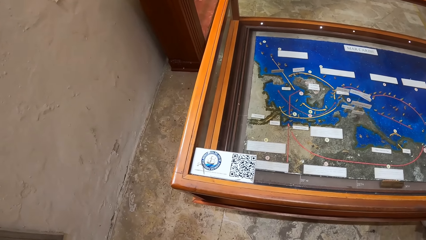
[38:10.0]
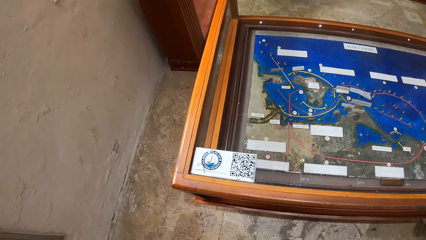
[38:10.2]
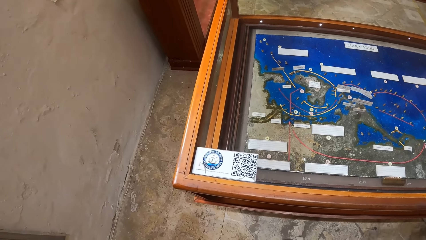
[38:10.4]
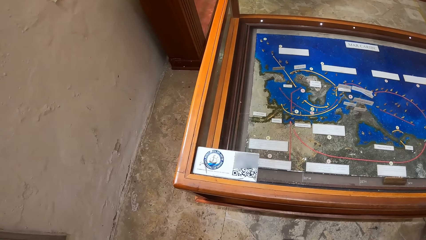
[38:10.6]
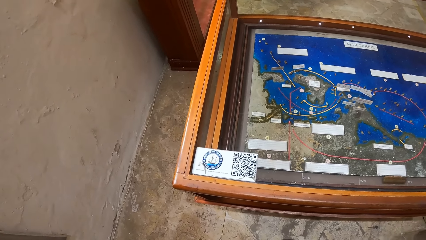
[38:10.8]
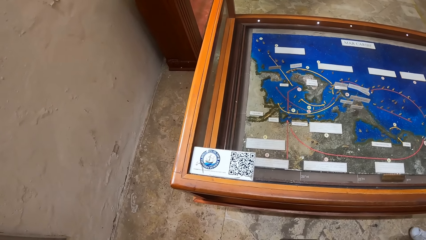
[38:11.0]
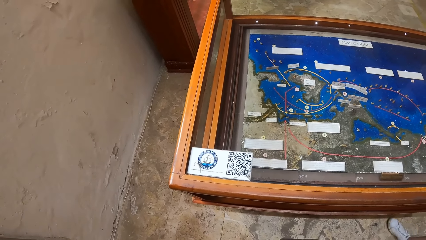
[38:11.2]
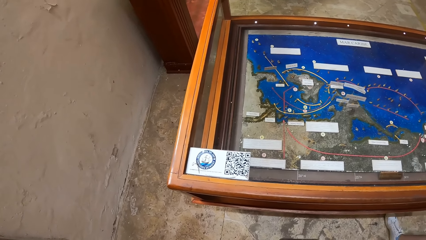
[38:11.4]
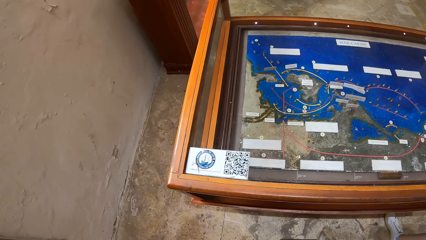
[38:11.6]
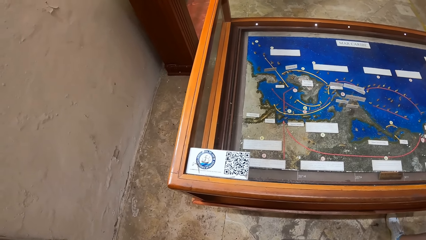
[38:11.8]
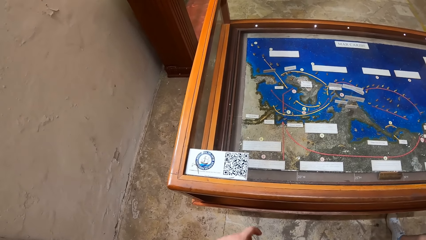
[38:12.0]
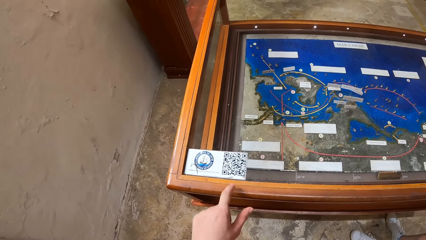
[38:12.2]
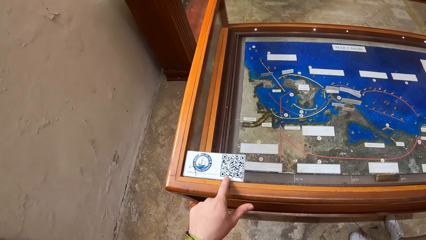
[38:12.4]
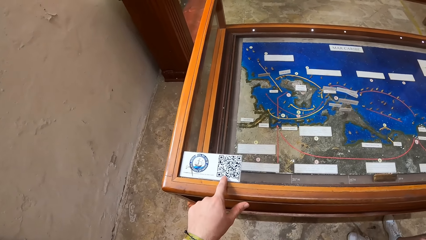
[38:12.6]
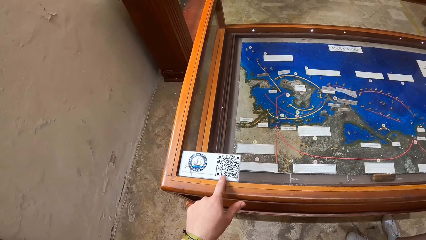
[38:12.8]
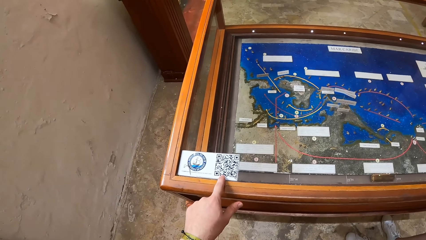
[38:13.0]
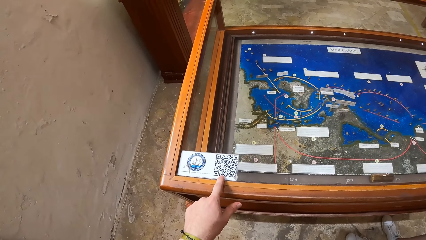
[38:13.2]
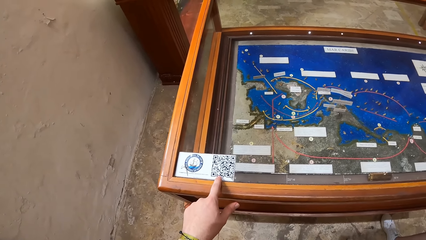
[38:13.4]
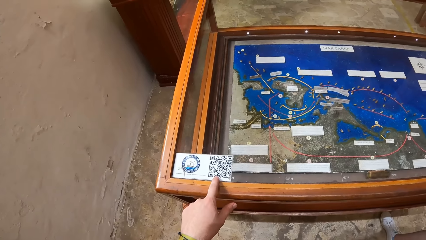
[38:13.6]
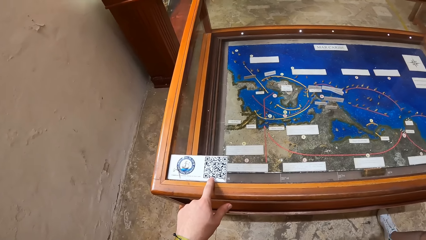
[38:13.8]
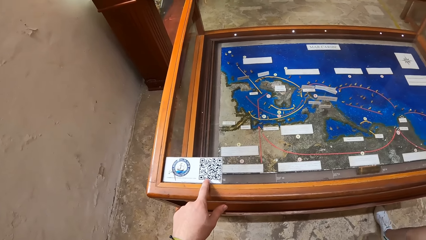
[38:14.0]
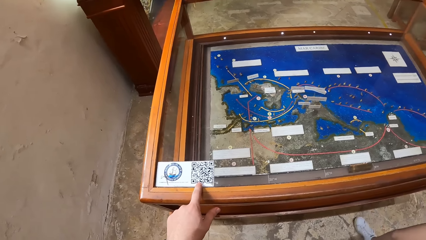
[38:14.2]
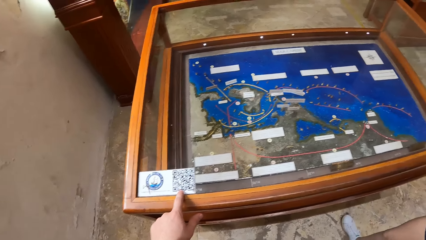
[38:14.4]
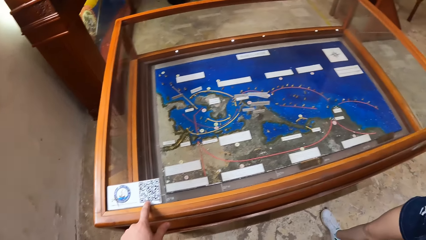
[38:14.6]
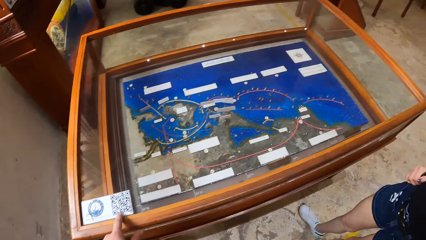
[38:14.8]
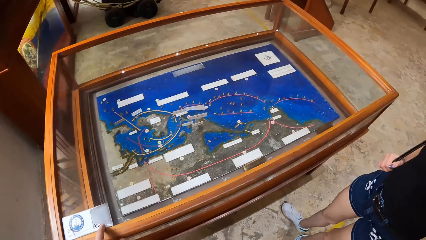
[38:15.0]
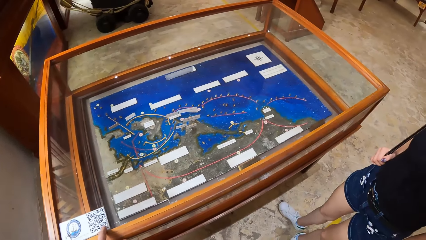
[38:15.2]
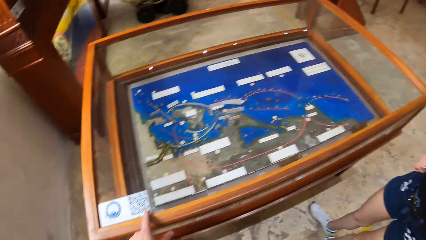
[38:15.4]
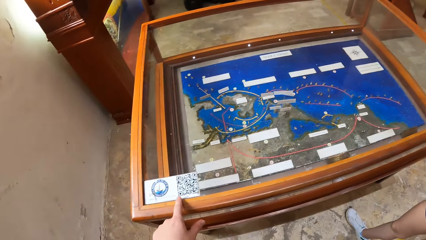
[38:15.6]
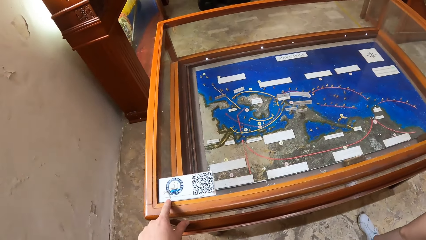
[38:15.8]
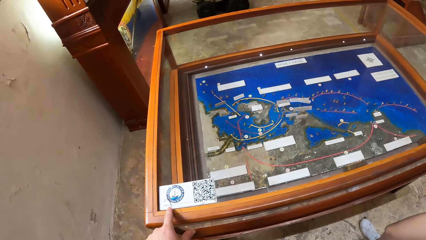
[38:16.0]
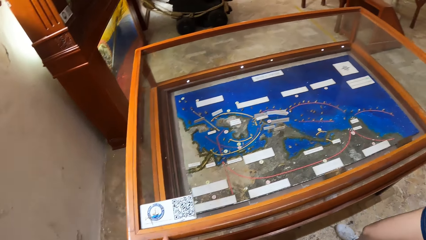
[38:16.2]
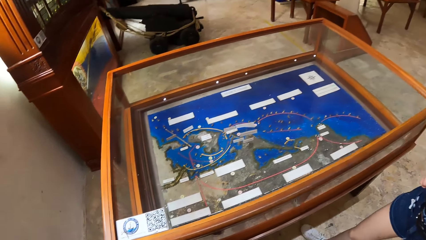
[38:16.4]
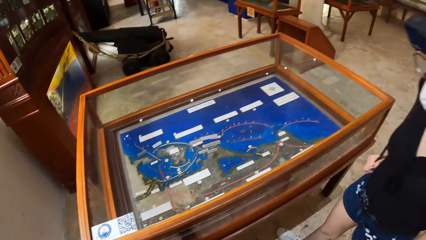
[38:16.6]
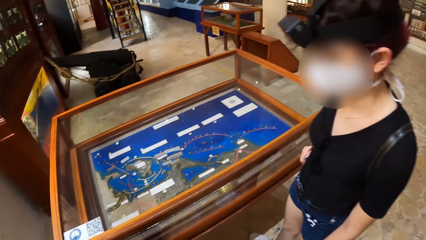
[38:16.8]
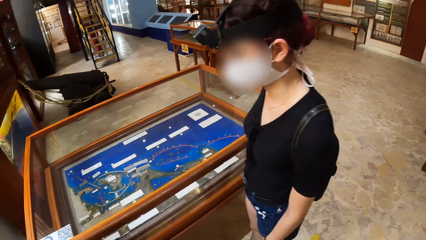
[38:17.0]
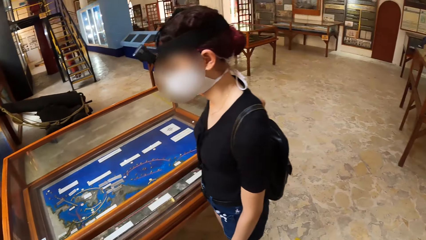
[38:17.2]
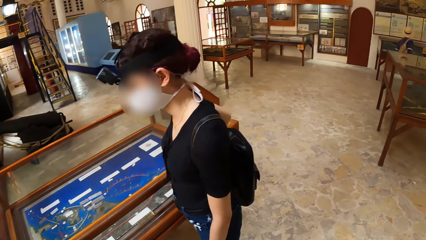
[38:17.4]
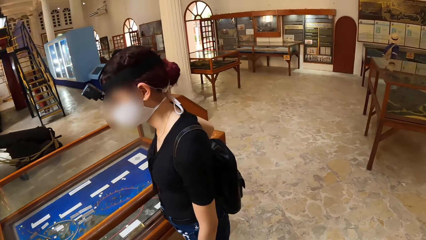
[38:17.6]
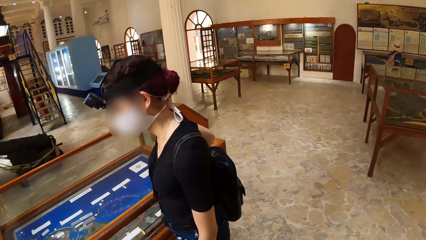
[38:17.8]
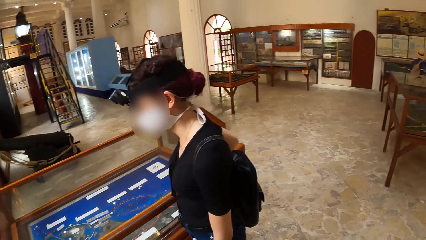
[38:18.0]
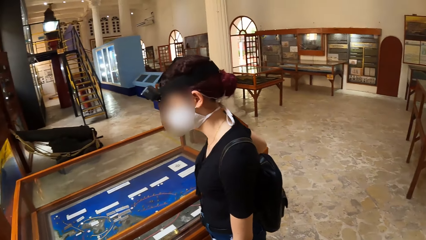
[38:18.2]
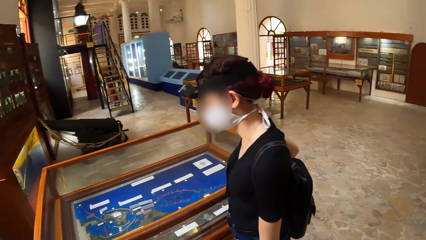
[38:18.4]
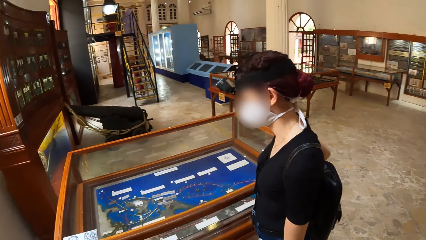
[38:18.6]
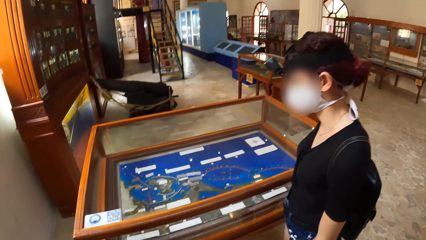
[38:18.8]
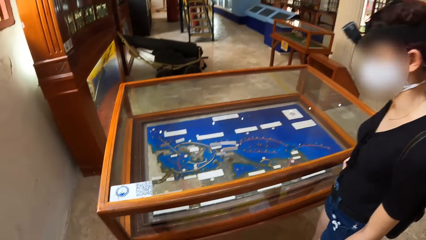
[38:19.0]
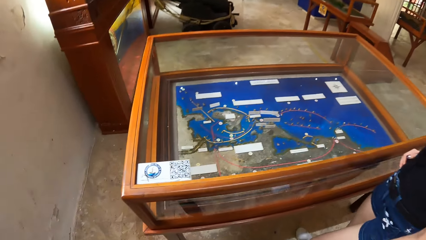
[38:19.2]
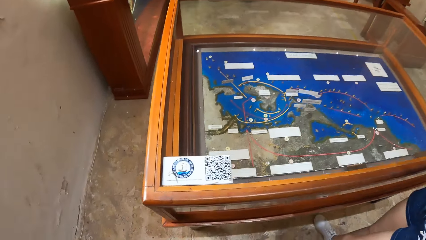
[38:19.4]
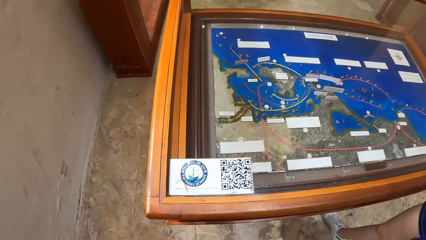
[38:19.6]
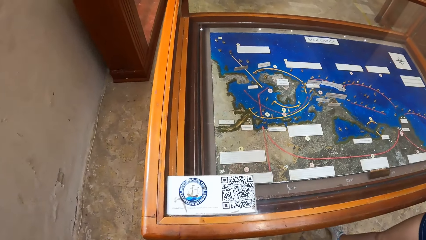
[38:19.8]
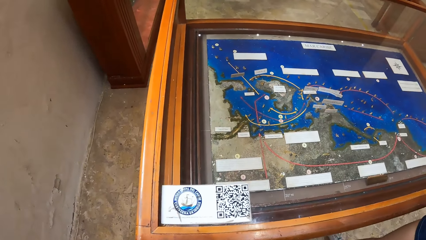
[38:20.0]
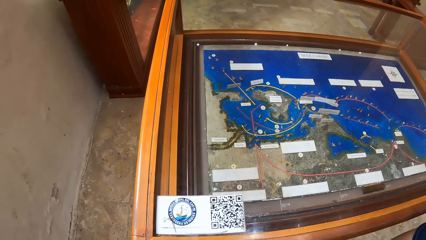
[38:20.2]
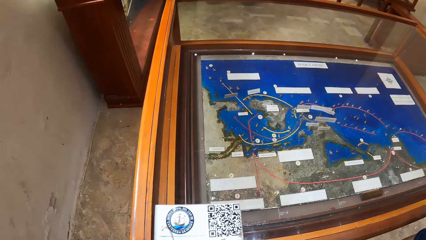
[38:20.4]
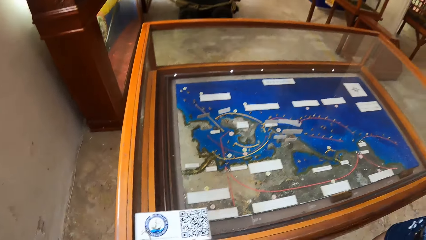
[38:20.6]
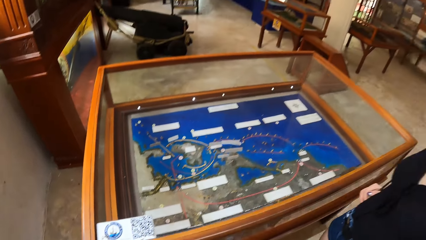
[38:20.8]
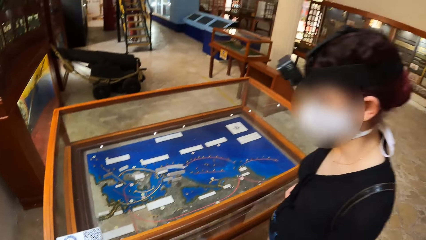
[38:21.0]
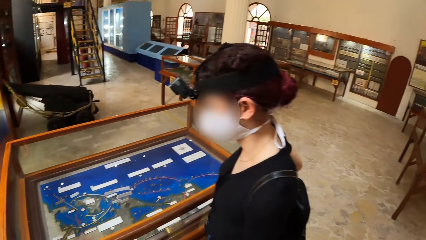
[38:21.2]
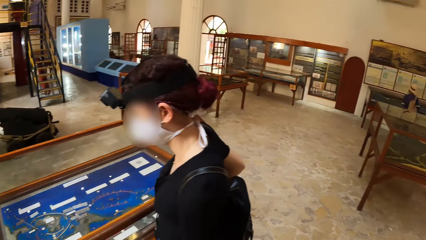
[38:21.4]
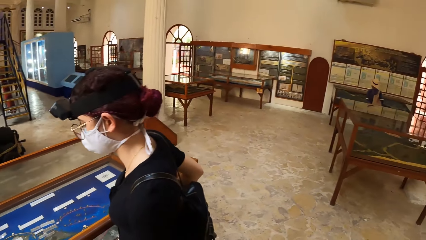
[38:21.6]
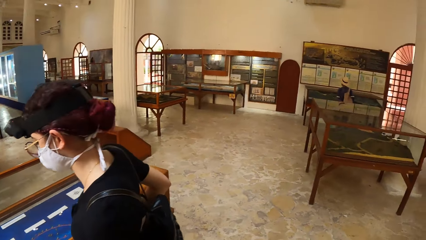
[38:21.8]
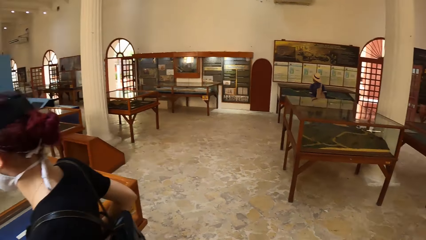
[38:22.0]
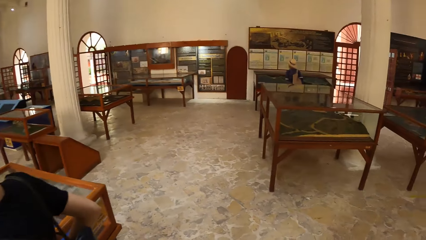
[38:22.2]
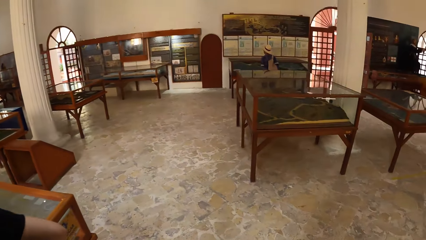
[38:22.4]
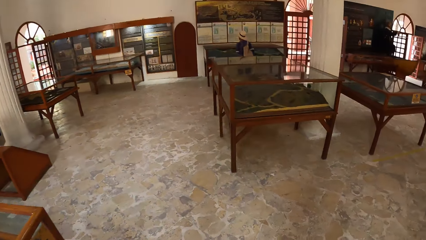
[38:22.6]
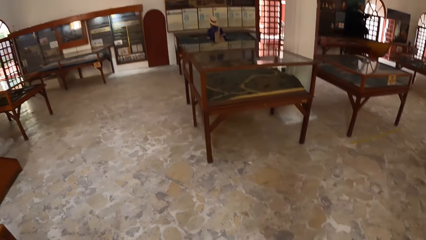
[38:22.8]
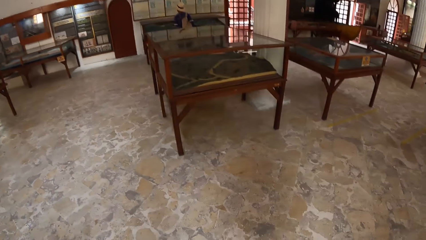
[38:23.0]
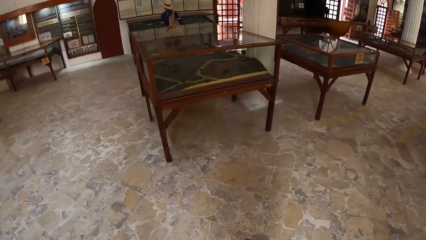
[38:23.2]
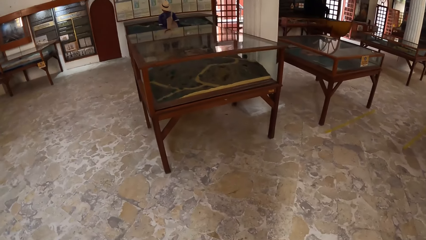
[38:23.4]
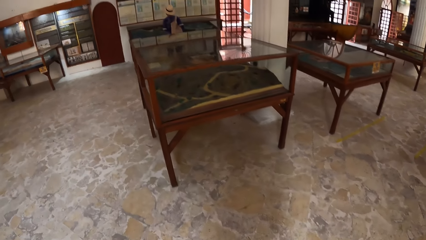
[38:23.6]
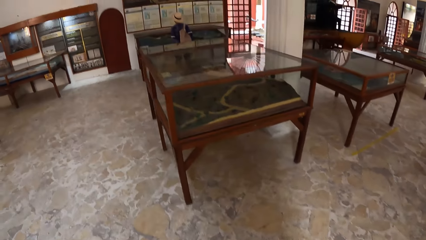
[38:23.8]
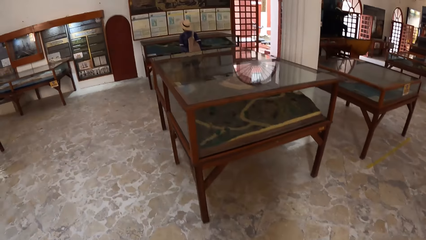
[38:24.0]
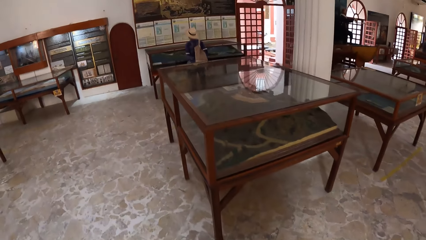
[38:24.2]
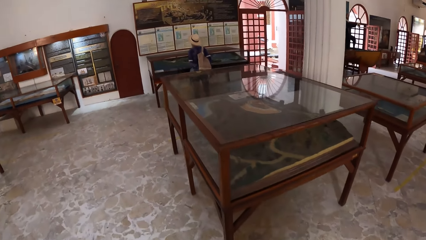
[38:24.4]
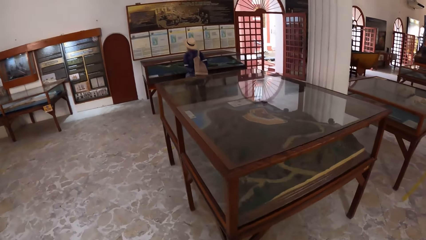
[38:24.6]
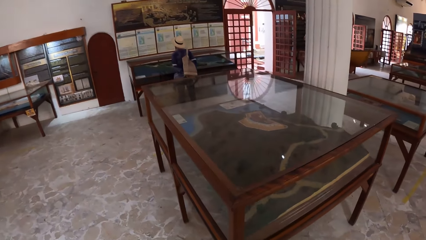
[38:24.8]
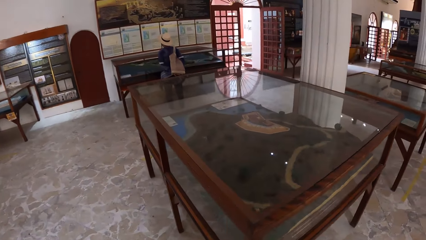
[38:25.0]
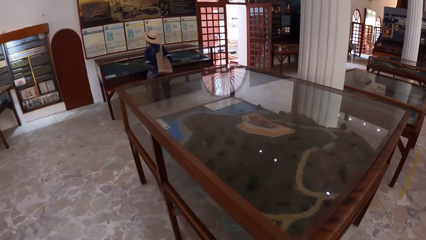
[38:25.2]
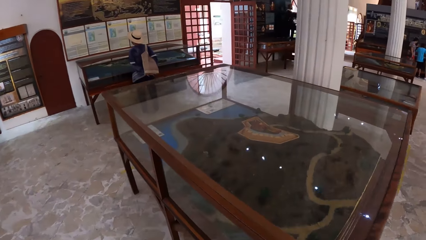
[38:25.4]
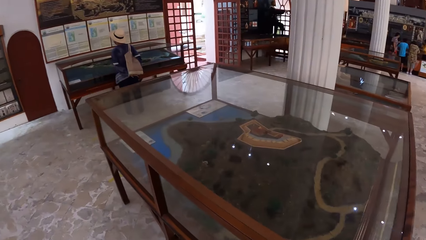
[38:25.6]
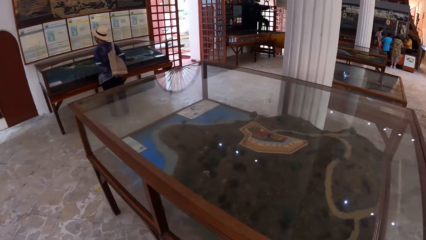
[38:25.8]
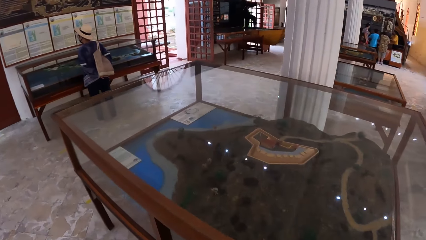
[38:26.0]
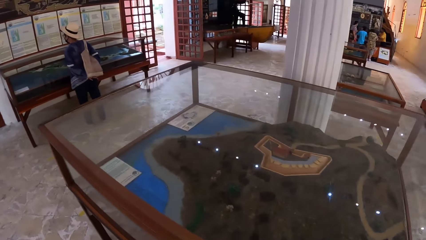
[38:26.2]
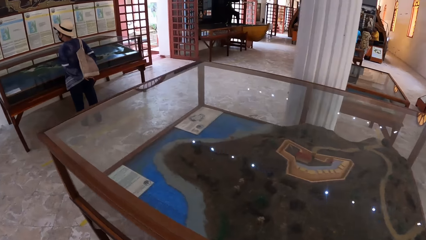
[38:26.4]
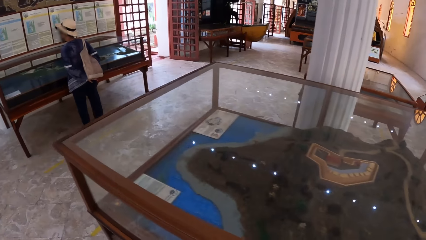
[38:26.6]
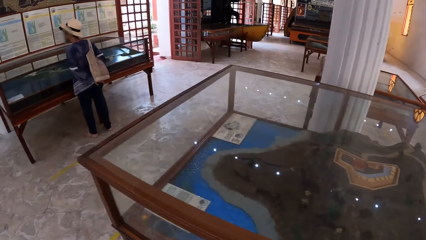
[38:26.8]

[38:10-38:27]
The camera wearer touches a barcode label on the show glass with his left index finger. He walks towards an artifact in a show glass.
